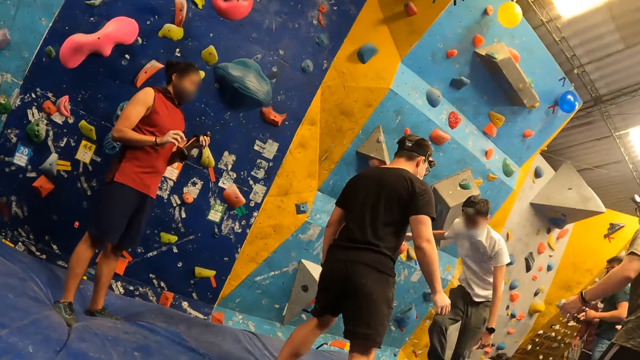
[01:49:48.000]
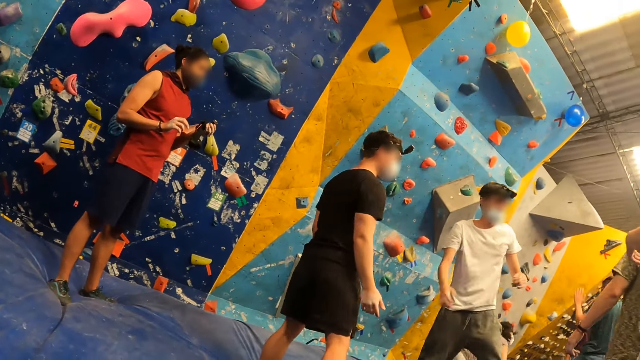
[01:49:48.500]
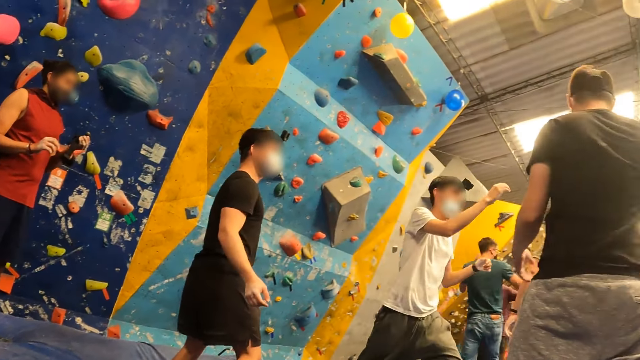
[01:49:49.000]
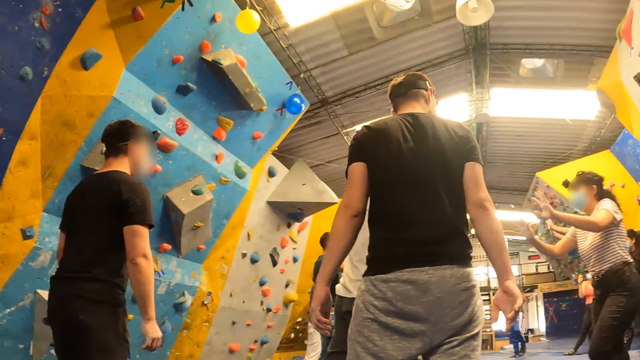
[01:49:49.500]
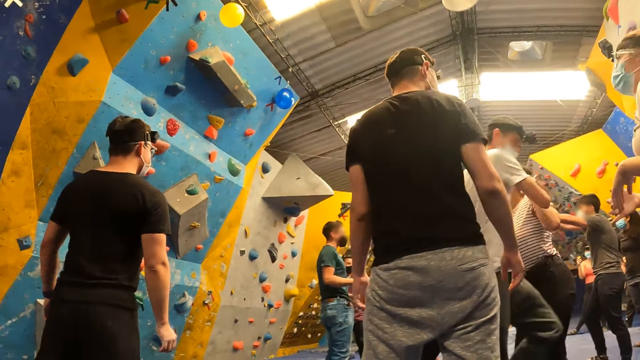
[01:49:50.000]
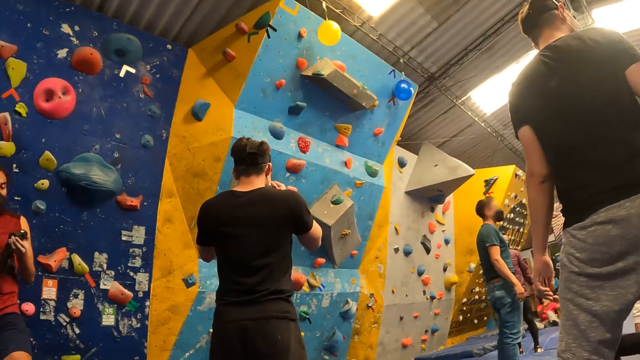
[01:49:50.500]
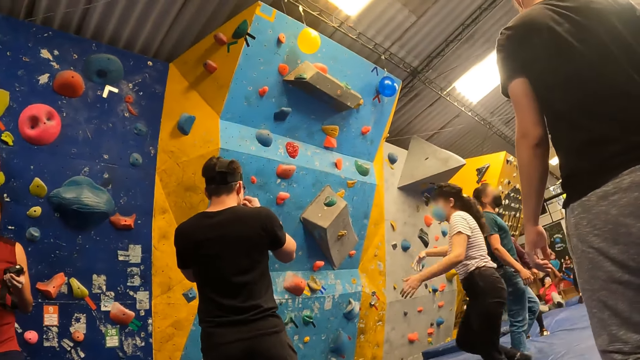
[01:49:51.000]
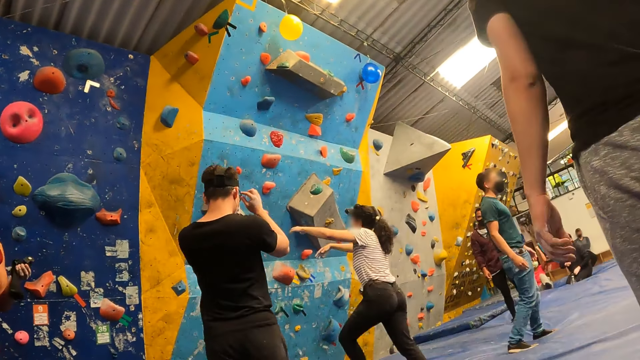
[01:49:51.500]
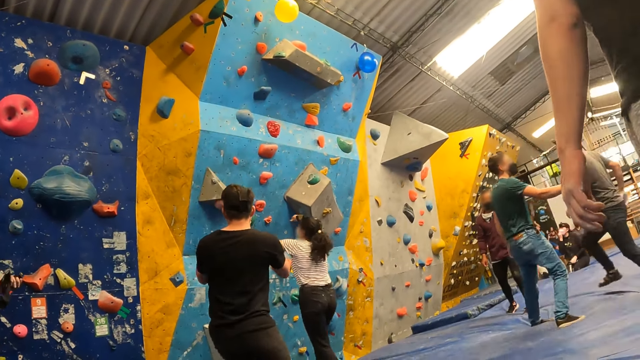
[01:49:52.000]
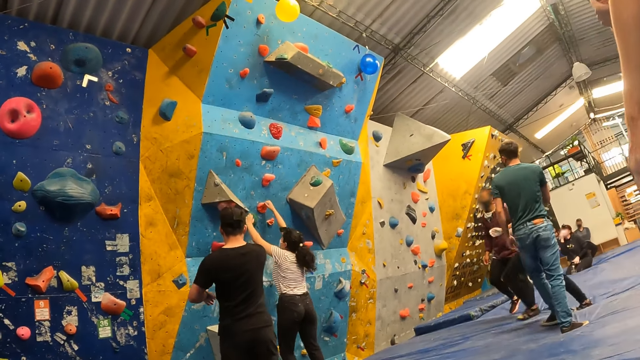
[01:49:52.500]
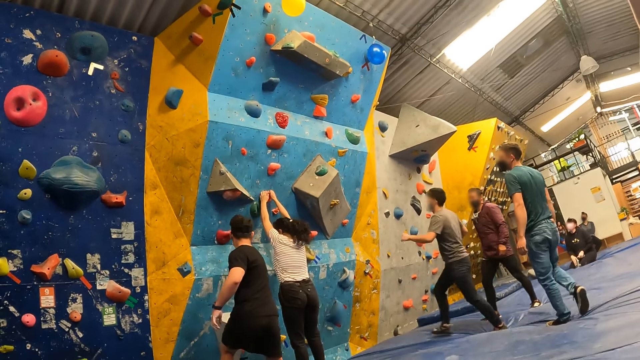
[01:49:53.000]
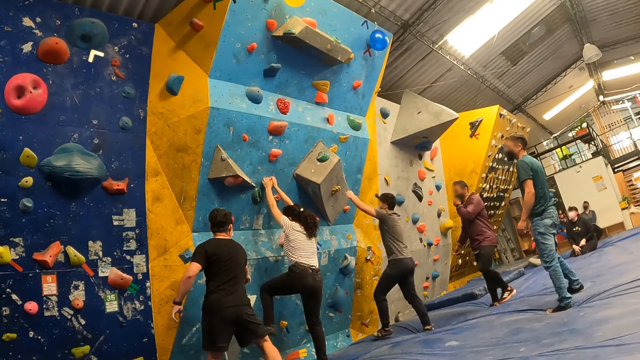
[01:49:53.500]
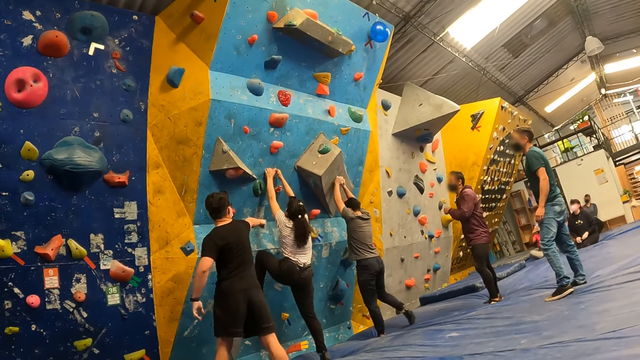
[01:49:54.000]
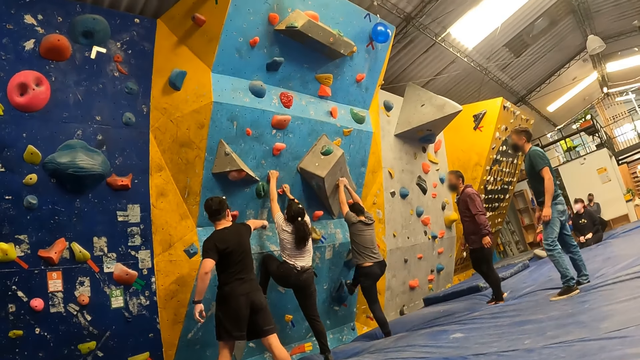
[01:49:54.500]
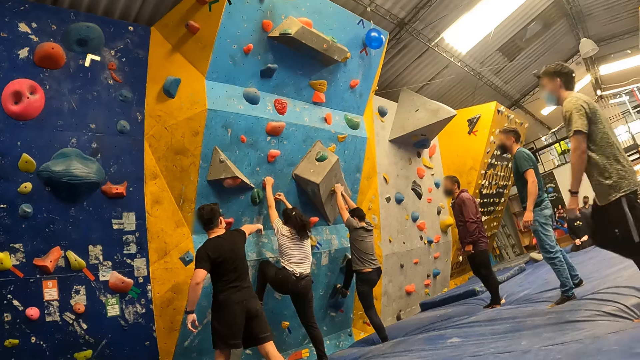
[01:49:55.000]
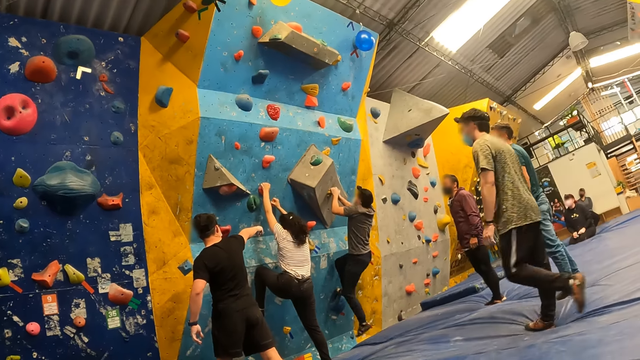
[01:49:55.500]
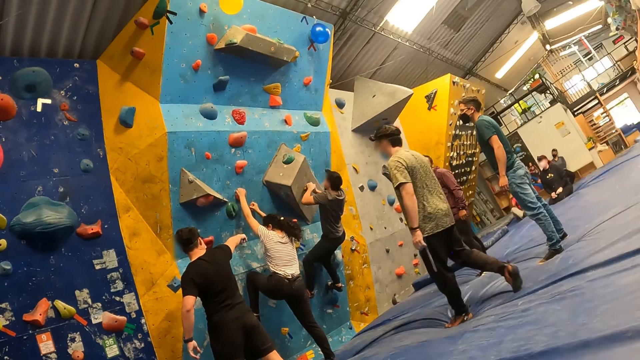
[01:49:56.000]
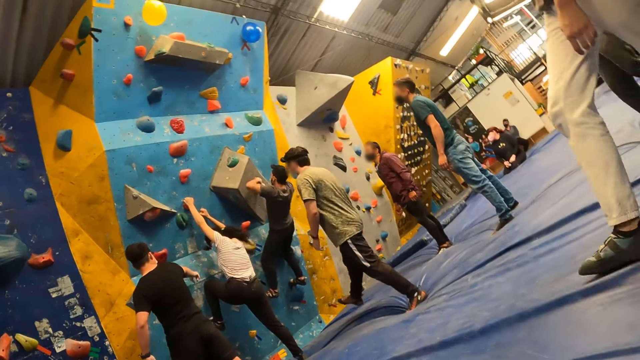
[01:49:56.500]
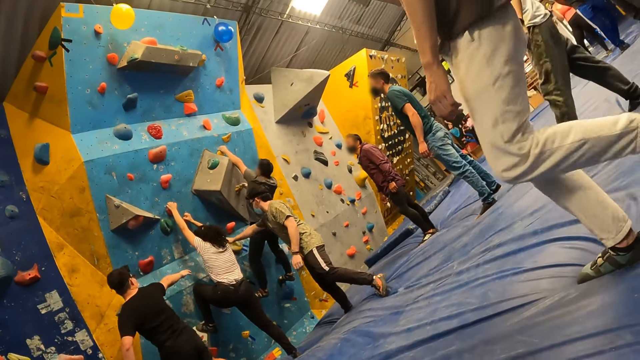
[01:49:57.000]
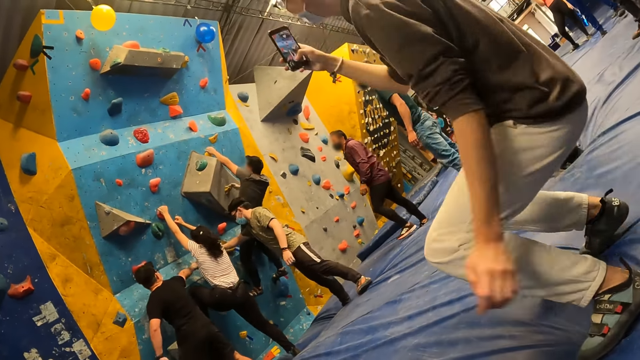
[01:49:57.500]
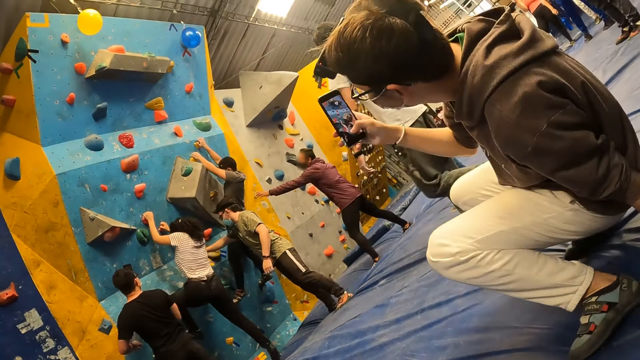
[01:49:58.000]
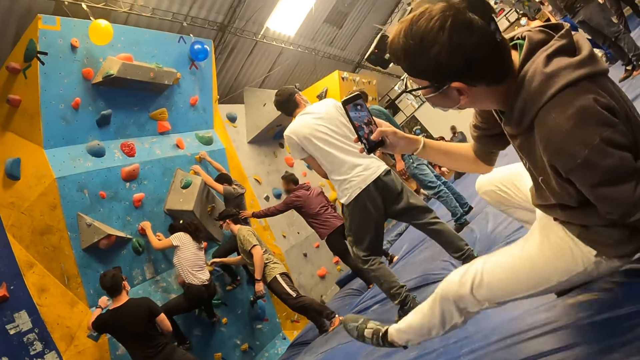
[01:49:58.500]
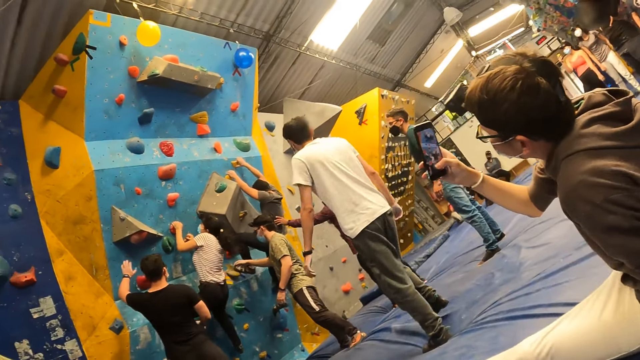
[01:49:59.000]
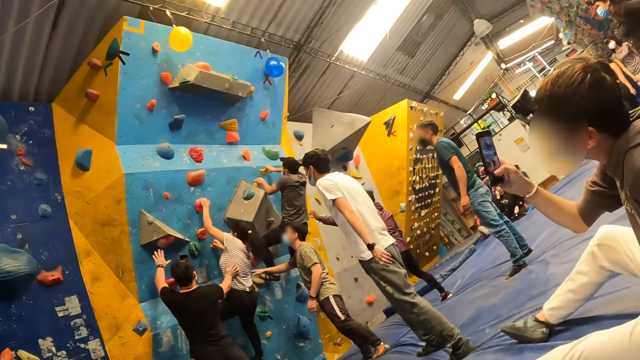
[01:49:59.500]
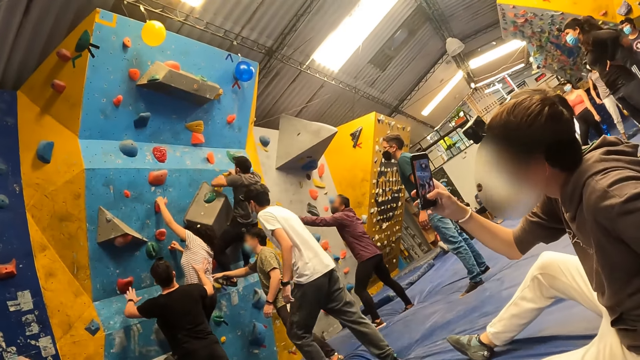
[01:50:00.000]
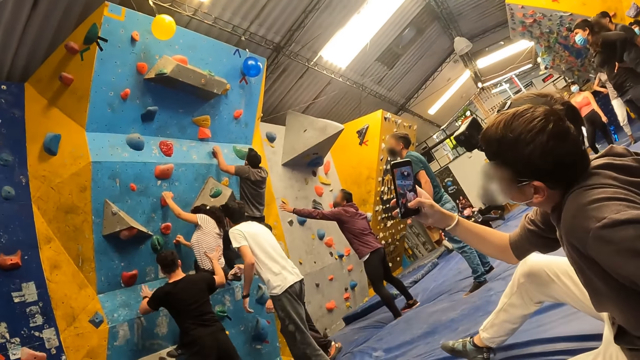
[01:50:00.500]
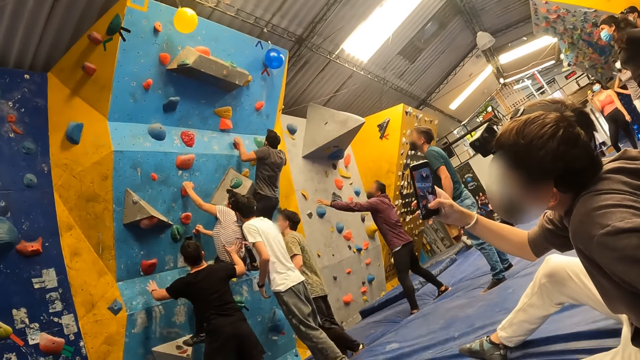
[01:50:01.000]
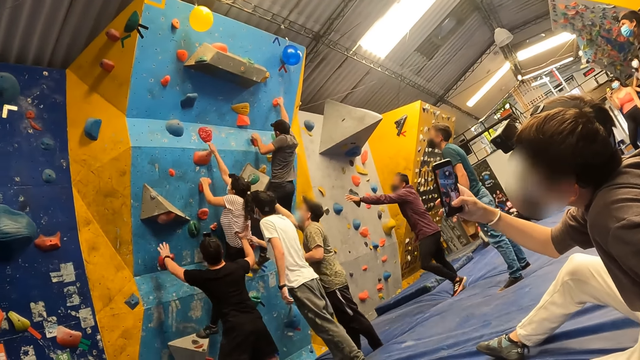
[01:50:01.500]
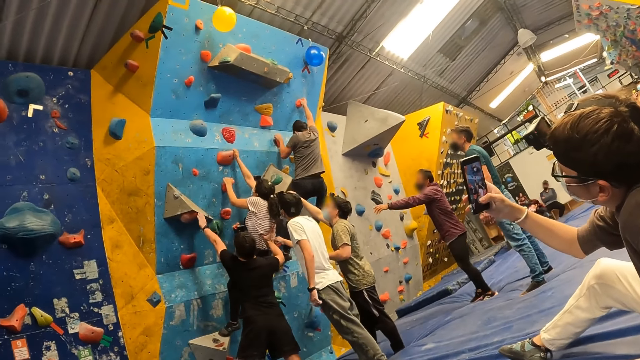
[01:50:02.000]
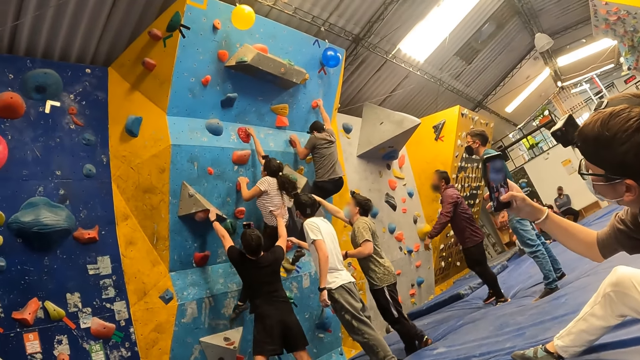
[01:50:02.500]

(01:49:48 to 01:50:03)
The instructor instructs a woman up the bouldering wall. A man climbs the bouldering wall. Another instructor walks to the bouldering wall. The second instructor instructs the woman up the bouldering wall. A third instructor instructs the man up the bouldering wall. A fourth instructor instructs the woman up the bouldering wall.

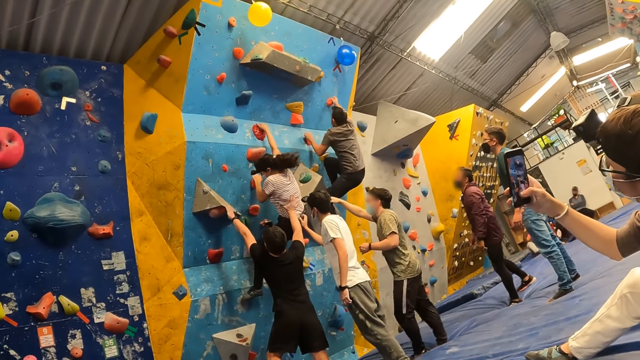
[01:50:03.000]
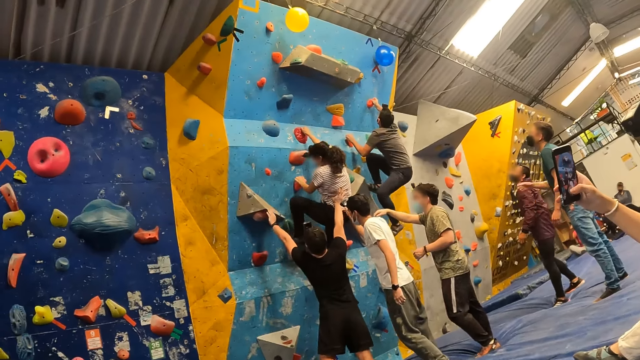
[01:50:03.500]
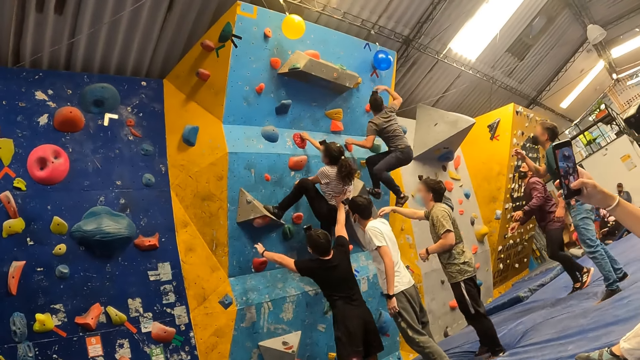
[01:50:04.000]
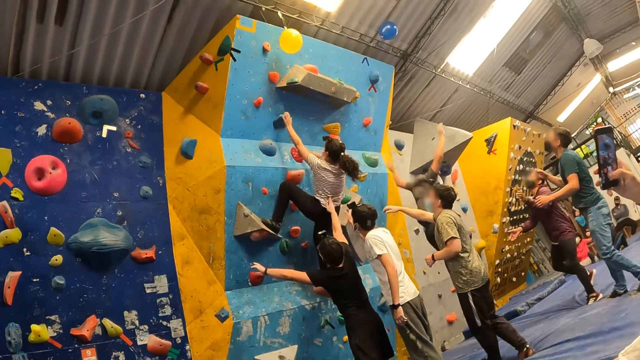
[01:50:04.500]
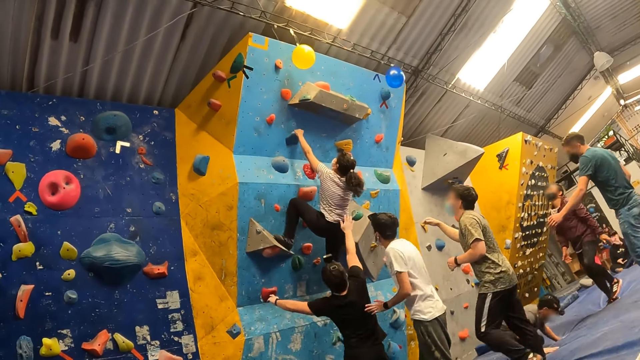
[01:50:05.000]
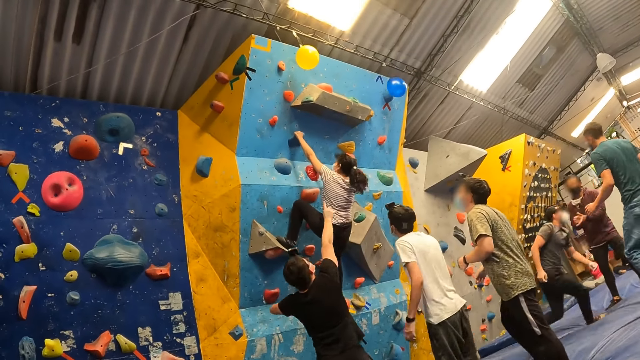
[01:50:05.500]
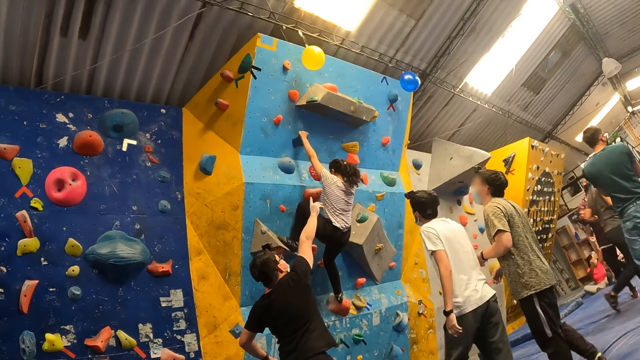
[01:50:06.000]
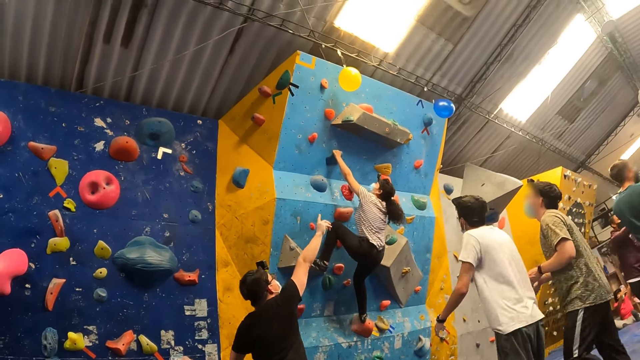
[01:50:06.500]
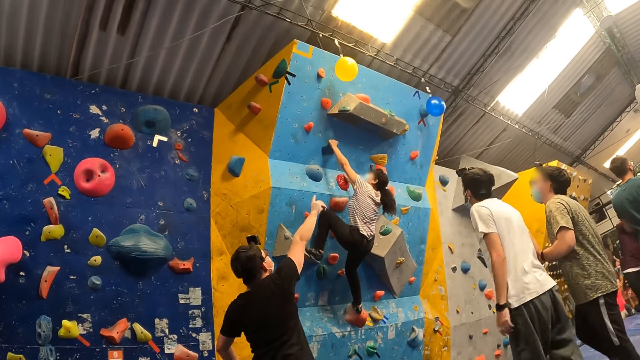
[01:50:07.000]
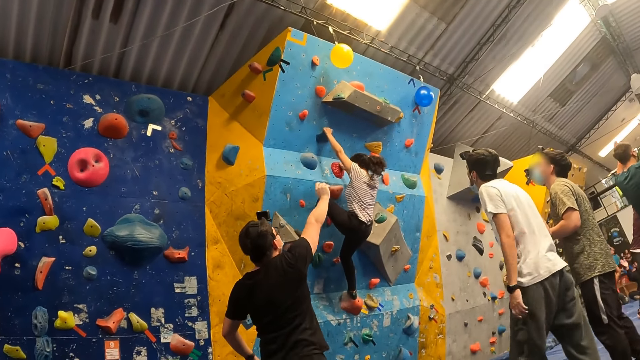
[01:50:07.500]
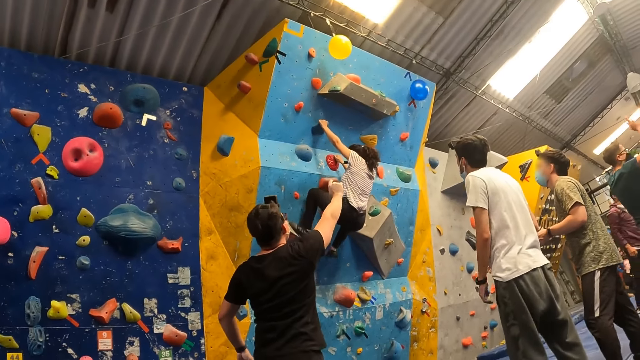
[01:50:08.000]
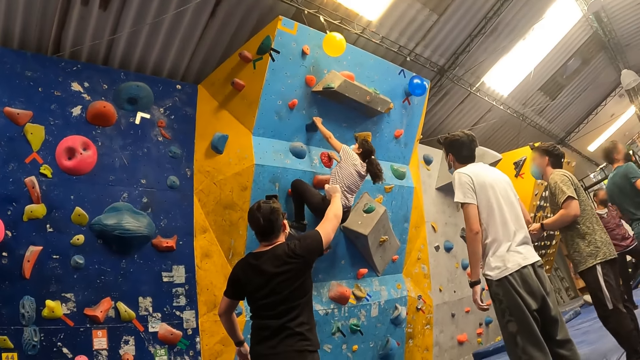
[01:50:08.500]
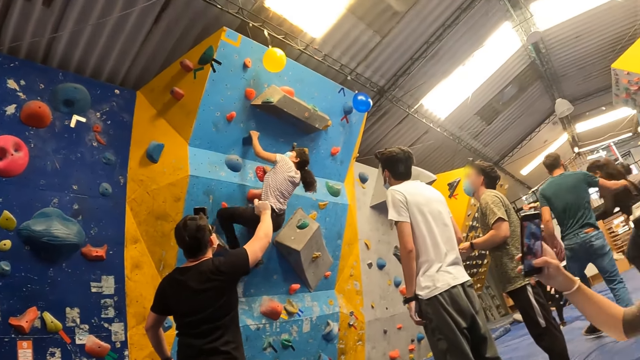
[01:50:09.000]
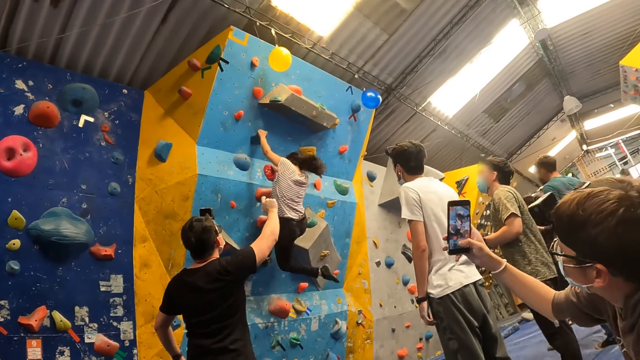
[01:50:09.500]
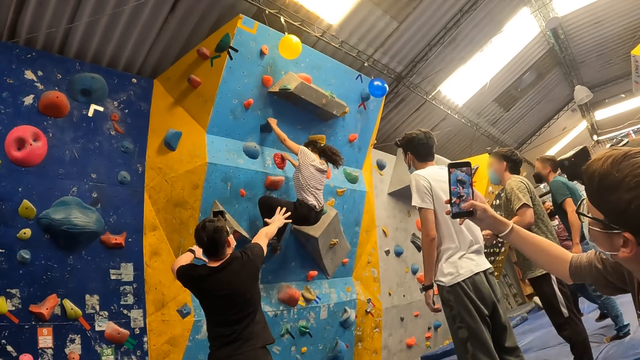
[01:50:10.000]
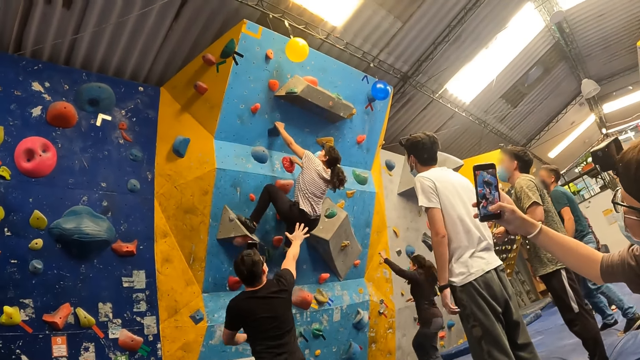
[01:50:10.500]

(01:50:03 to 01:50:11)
The man hits the balloon with his right hand and falls from the bouldering wall. Another man operates a phone with his right hand.
